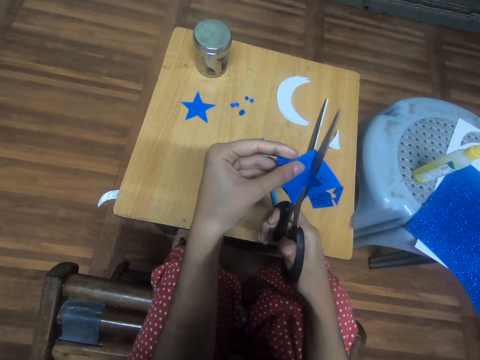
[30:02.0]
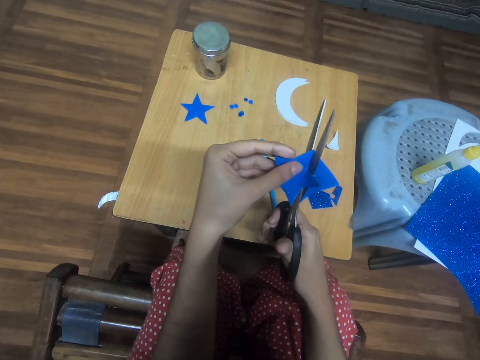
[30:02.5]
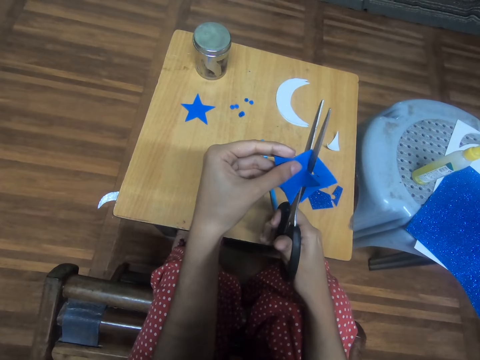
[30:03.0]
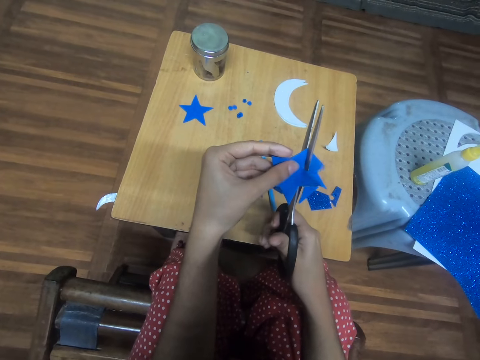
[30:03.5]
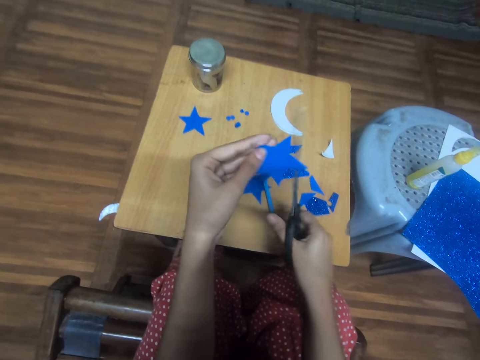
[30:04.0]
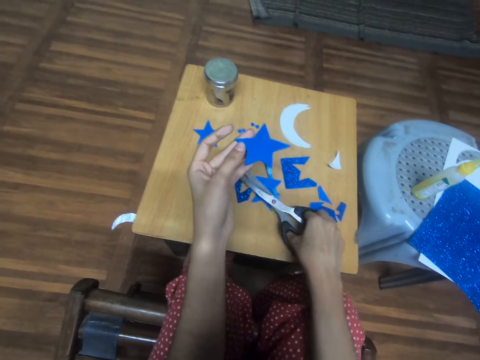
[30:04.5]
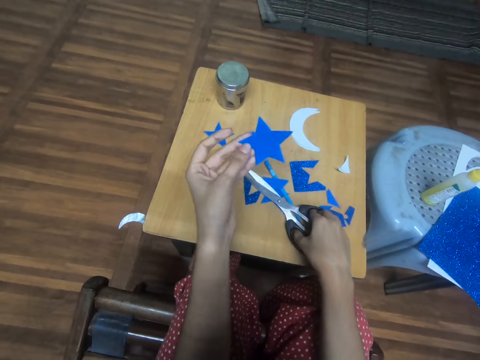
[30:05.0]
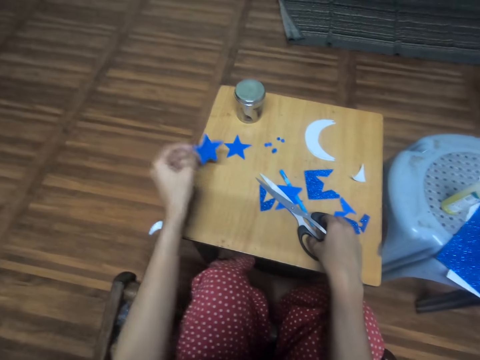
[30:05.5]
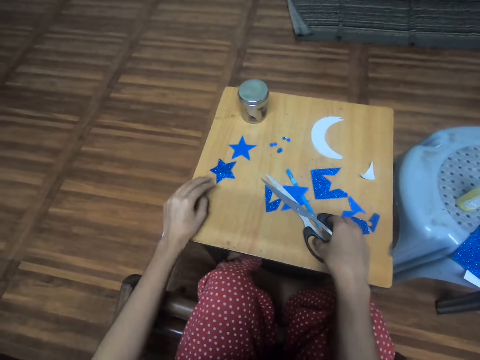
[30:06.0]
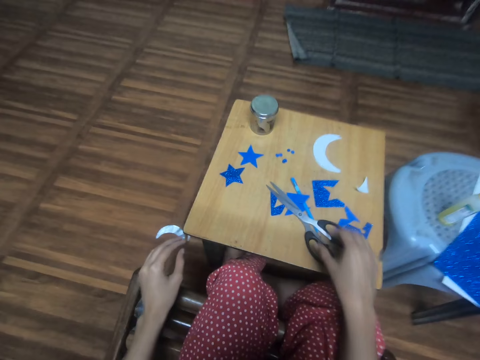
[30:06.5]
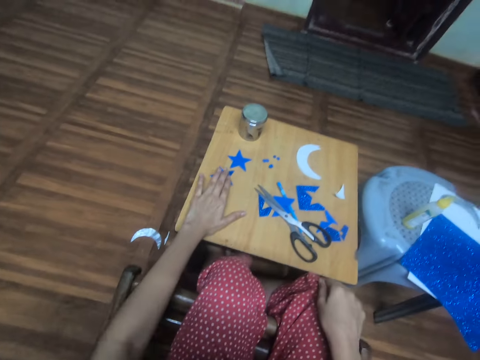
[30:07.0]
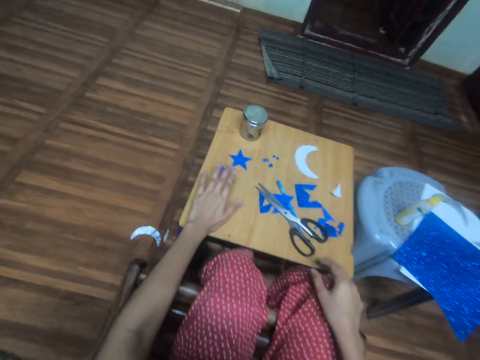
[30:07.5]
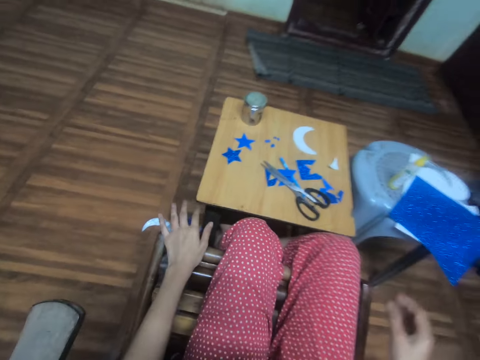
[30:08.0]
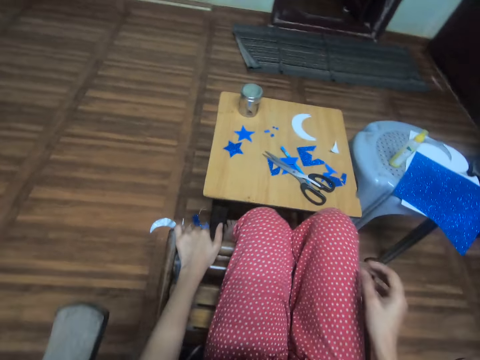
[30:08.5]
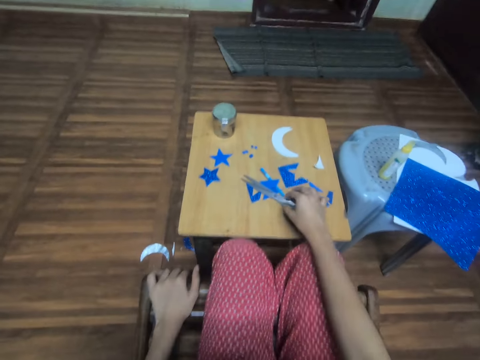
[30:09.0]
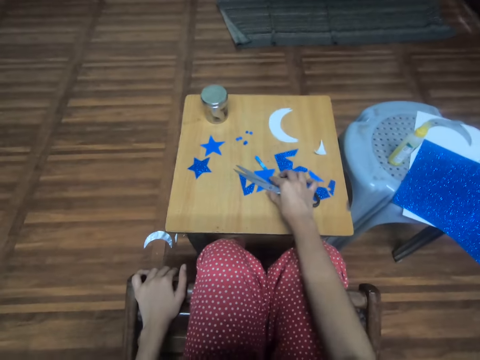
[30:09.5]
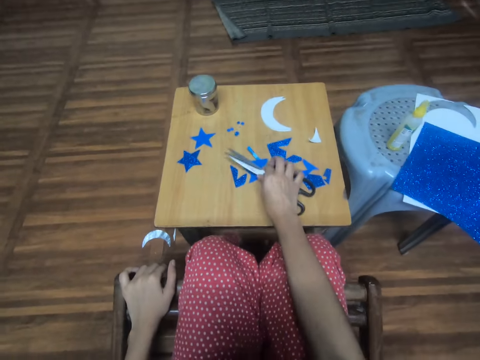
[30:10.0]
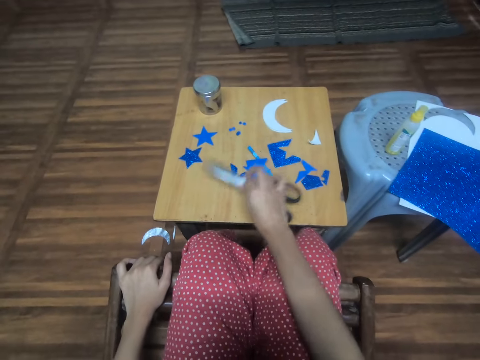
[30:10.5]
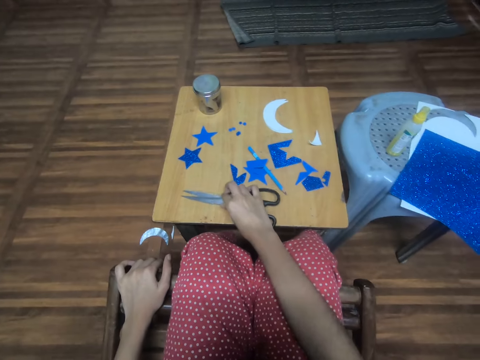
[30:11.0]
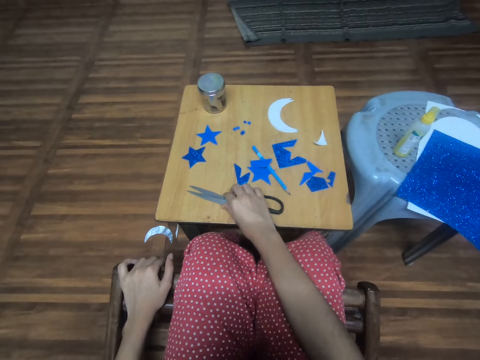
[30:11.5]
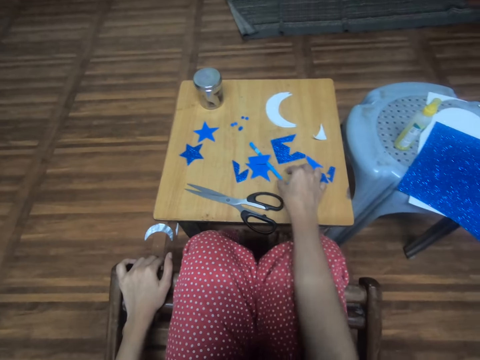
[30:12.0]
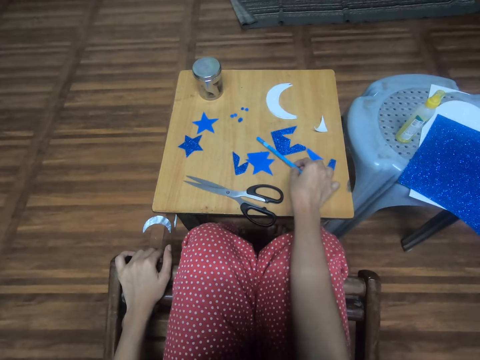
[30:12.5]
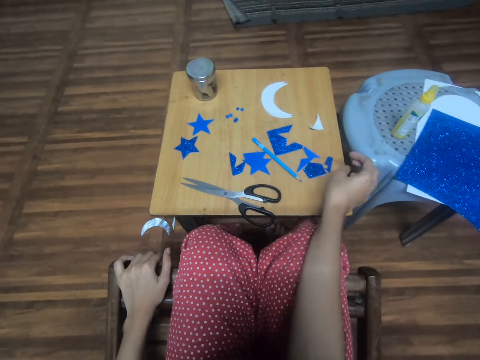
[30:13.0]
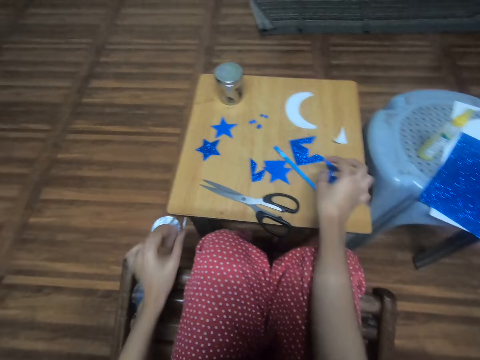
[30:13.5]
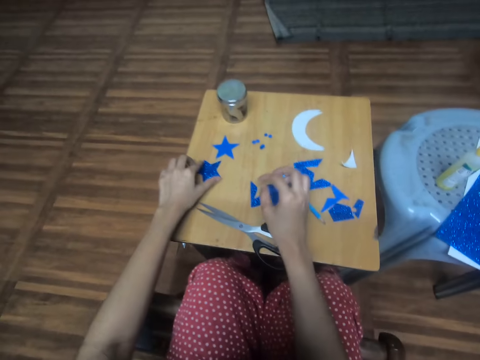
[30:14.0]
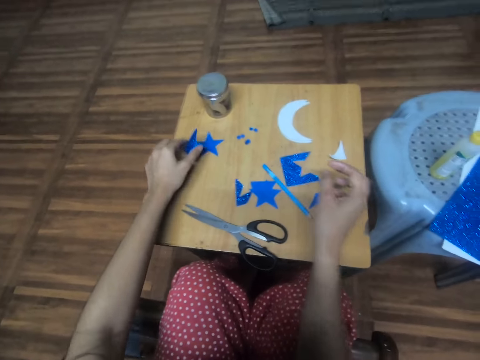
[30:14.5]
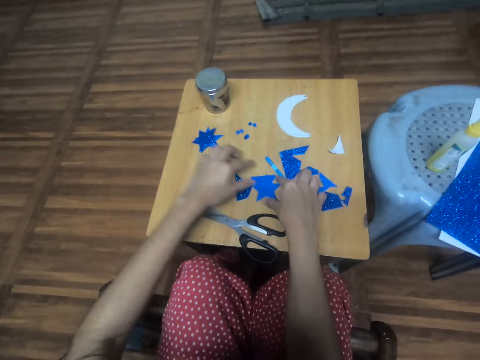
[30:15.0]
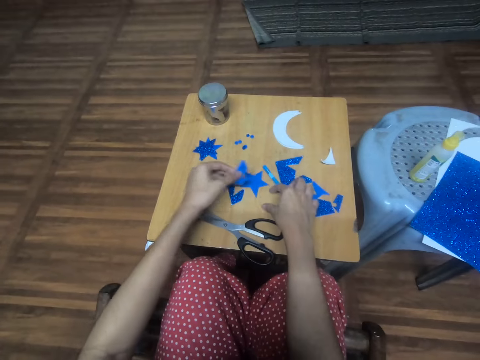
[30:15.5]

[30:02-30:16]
The camera wearer cuts the decor paper. She lifts the star-shaped decor paper. She drops the pair of scissors on the table. She turns the decor paper. She drops the second star-shaped blue glitter foam sheet on the table with the left hand. She drops the scissors on the table. She touches her trousers with the right hand. She touches the star-shaped paper decor, lifts the hand from the star-shaped decor, and lifts the hand from the knee. She touches the chair. She picks up the pair of scissors on the table with the right hand. She drops the pair of scissors on the table. She picks up the pencil on the table with the right hand. She touches the pencil and withdraws the hand from the pencil. She picks up the second star-shaped blue glitter foam sheet on the table with the left hand. She drops the second star-shaped blue glitter foam sheet on the first star-shaped blue glitter foam sheet.

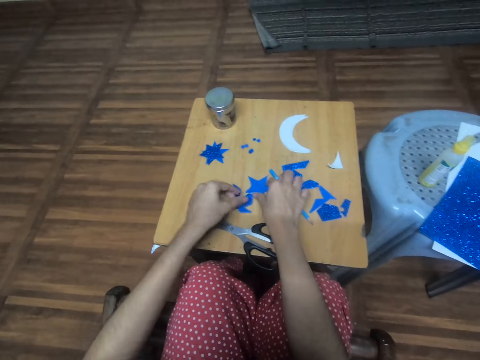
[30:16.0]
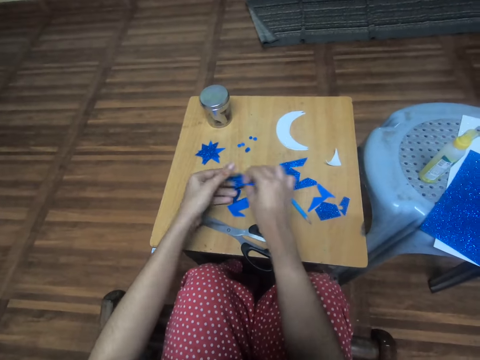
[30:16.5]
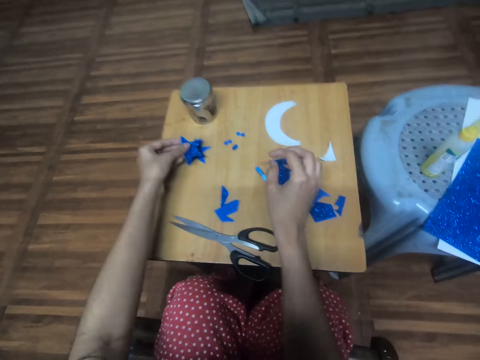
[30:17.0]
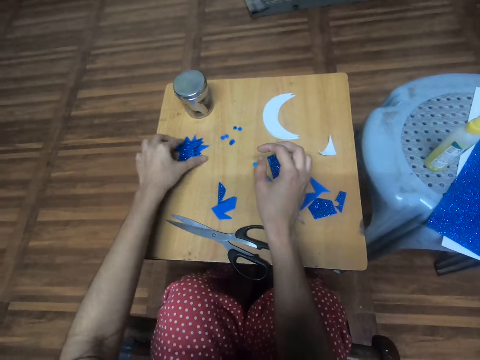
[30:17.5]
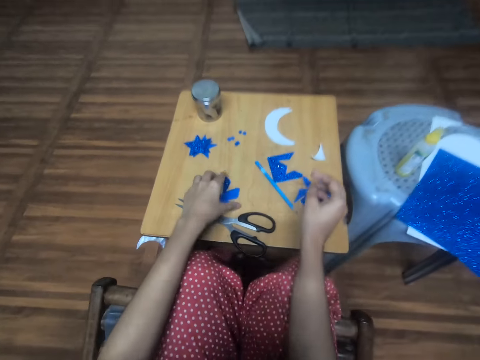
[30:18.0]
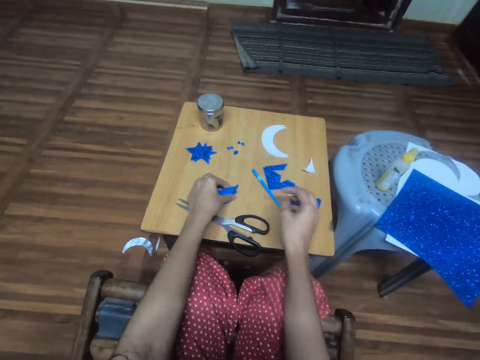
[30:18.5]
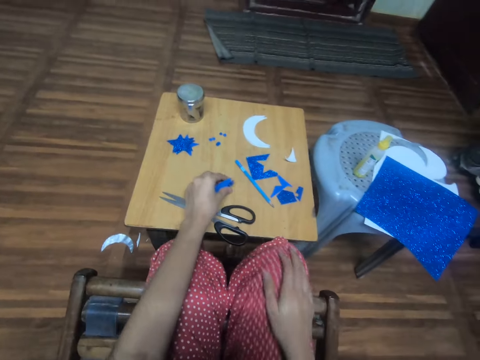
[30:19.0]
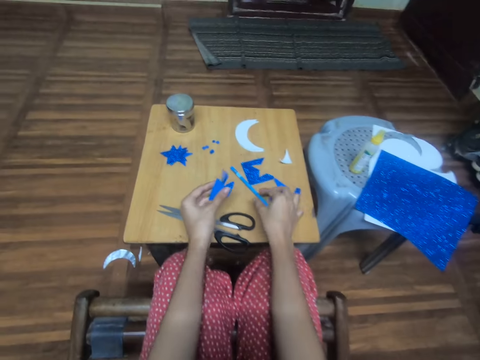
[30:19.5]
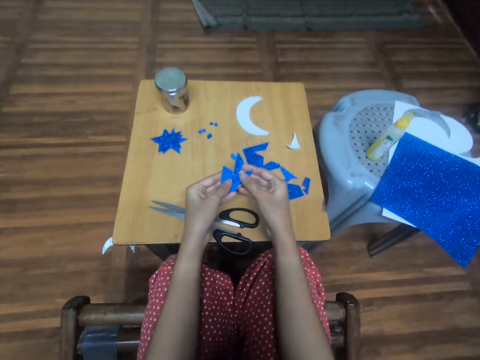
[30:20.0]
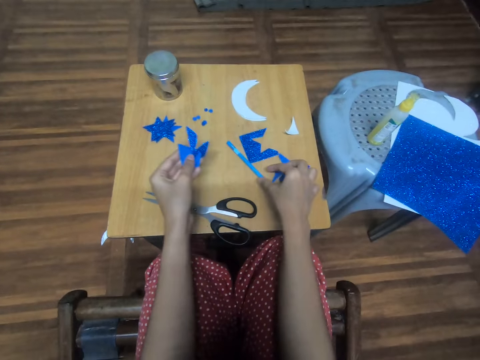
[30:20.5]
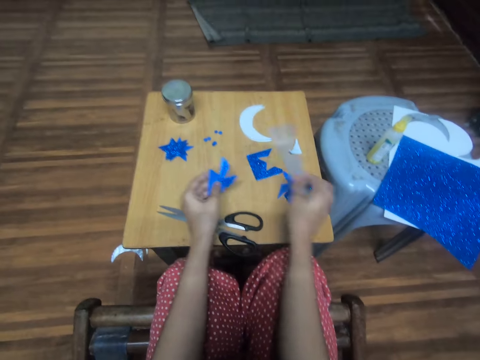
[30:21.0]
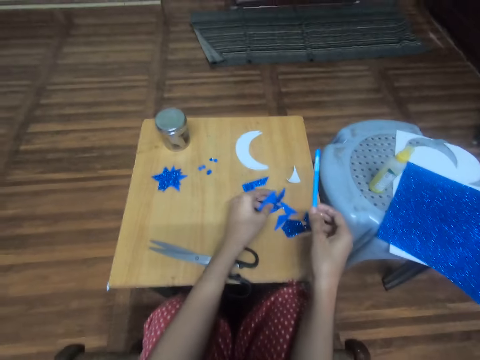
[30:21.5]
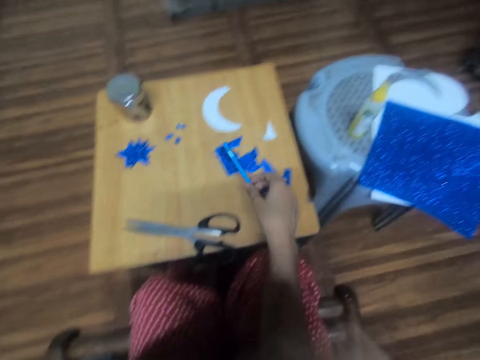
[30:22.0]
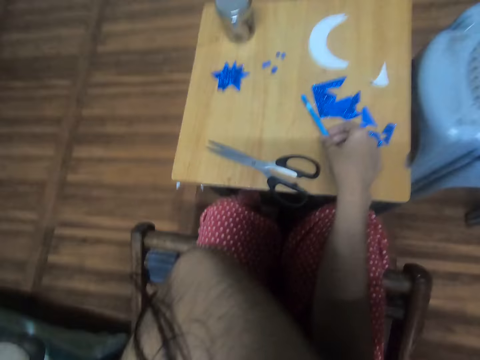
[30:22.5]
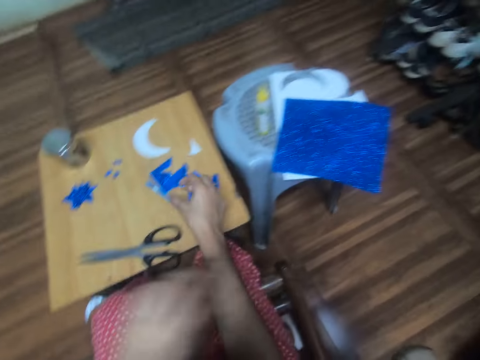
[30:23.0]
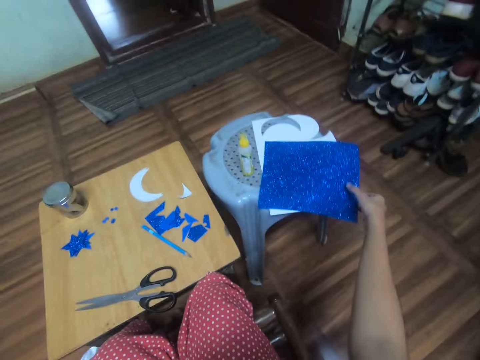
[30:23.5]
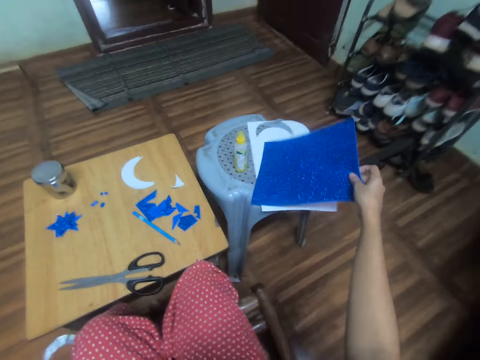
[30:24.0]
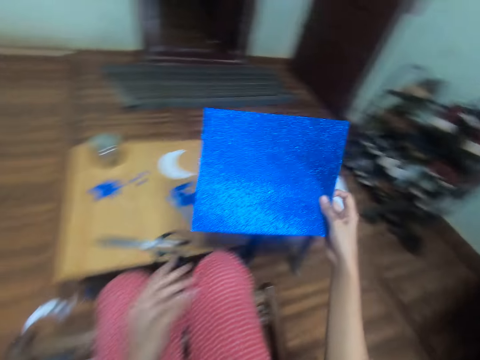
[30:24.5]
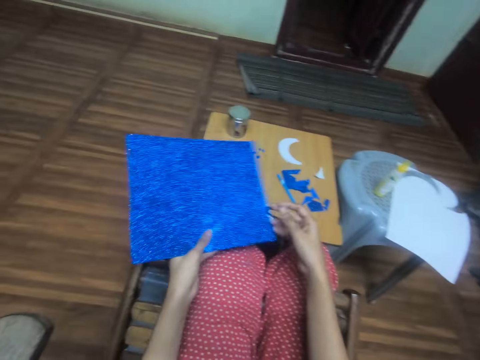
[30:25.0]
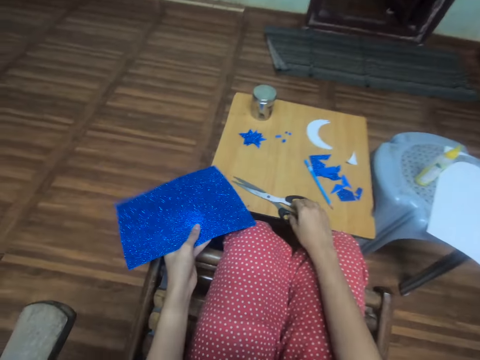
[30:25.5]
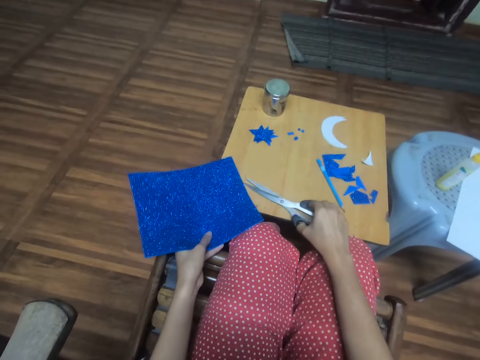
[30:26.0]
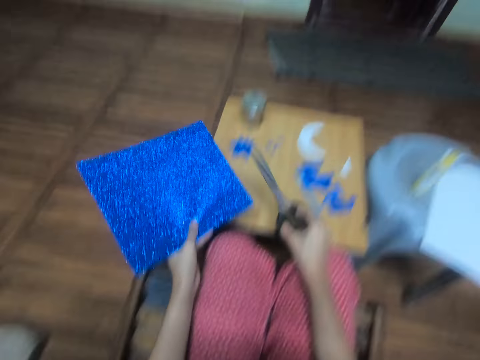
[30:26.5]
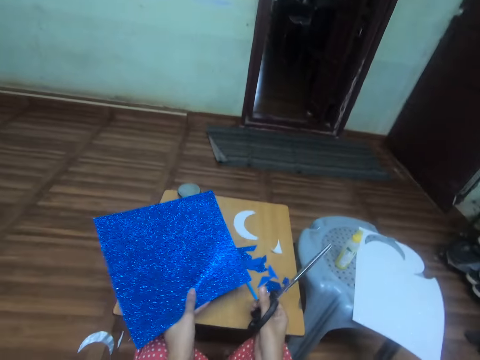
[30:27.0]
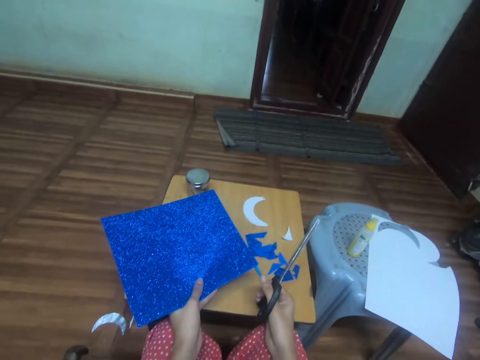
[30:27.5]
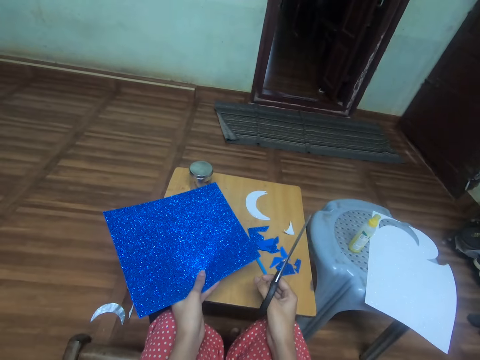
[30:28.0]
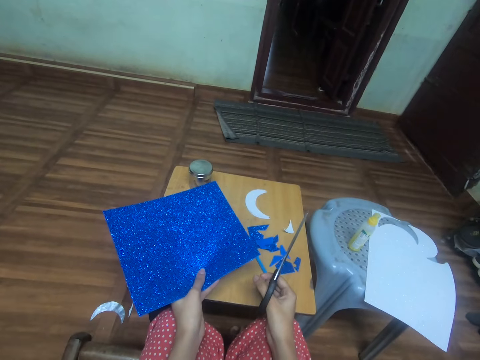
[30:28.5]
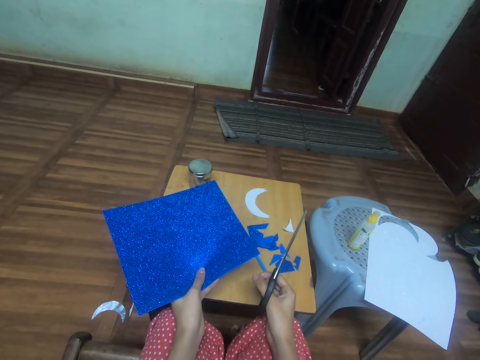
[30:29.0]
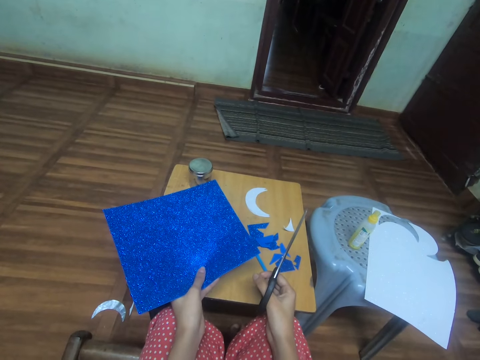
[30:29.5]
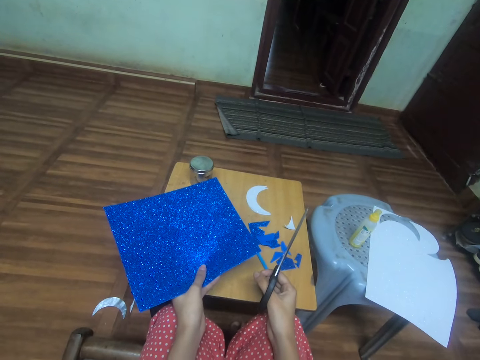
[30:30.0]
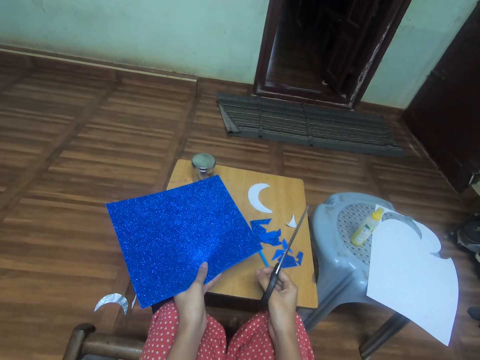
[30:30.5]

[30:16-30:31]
The camera wearer picks up a piece of decor paper. She picks up a third star-shaped blue glitter foam sheet on the table with the right hand. She drops the piece of decor paper. She turns the star-shaped decor paper. She passes the third star-shaped blue glitter foam sheet from the right hand to the left hand. She drops the third star-shaped blue glitter foam sheet on the second star-shaped blue glitter foam sheet. She picks up some pieces of blue glitter foam sheets on the table with the left hand. She touches her trousers with the right hand. She touches the pieces of blue glitter foam sheet with the right hand. She picks up the pencil on the table with the right hand. She drops the pieces of blue glitter foam sheets on the table with the left hand. She touches her face with the left hand. She drops the pencil on the table. She picks up a second piece of blue glitter foam sheet on a plastic table with the right hand. She passes the second piece of blue glitter foam sheet from the right hand to the left hand. She picks up the pair of scissors on the table with the right hand. She lifts the decor paper.
